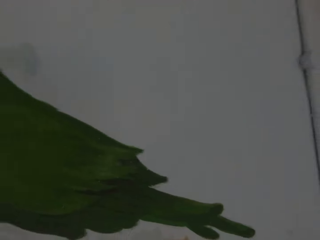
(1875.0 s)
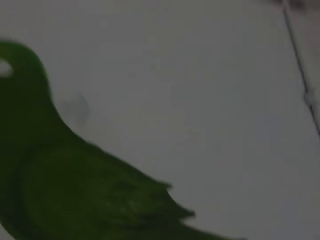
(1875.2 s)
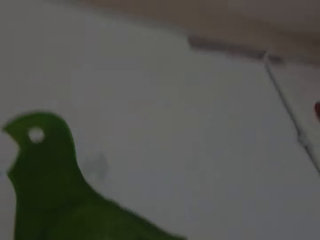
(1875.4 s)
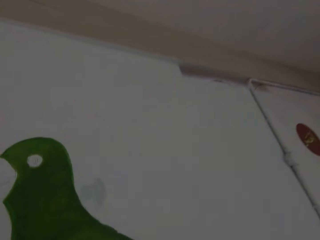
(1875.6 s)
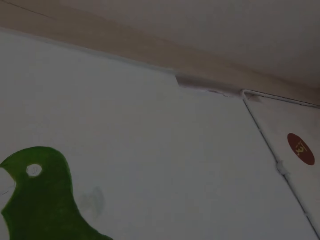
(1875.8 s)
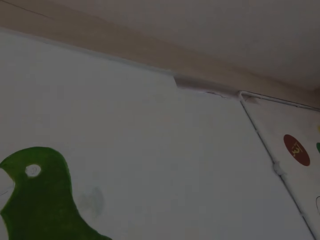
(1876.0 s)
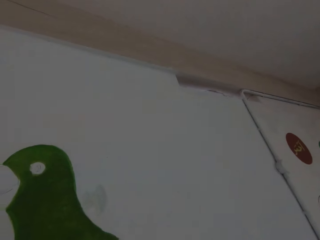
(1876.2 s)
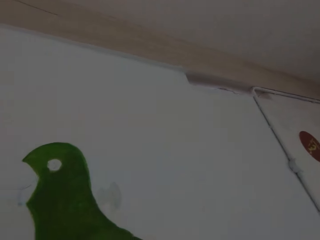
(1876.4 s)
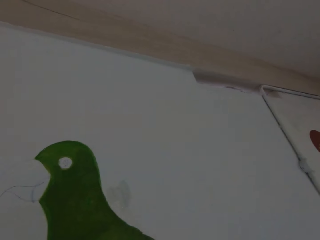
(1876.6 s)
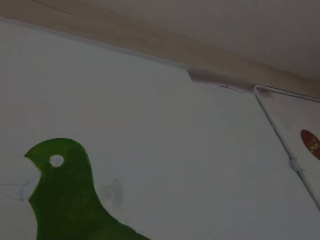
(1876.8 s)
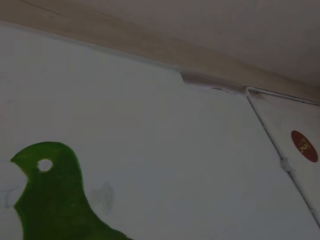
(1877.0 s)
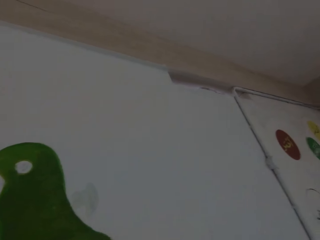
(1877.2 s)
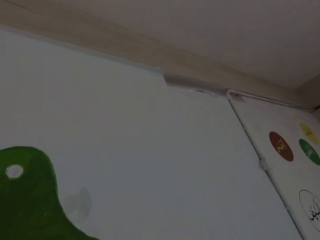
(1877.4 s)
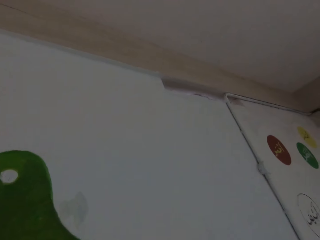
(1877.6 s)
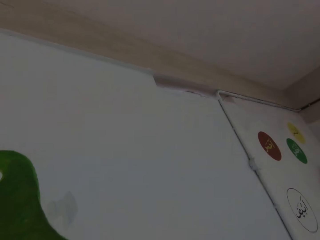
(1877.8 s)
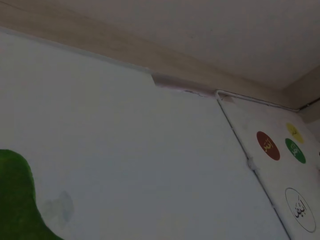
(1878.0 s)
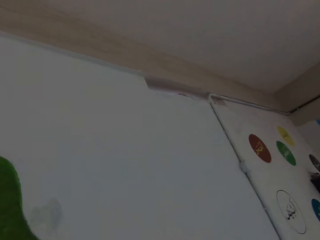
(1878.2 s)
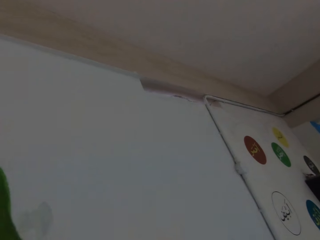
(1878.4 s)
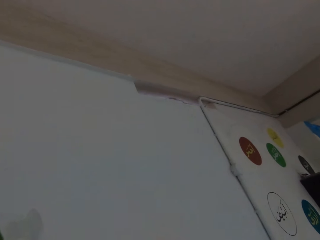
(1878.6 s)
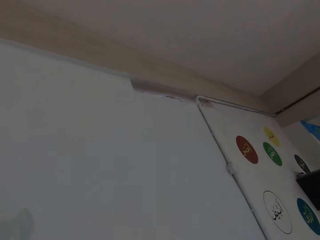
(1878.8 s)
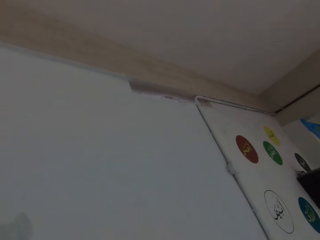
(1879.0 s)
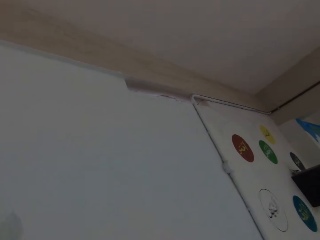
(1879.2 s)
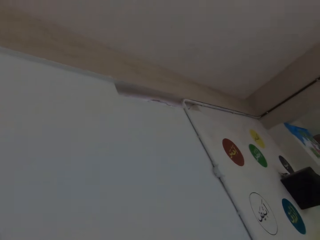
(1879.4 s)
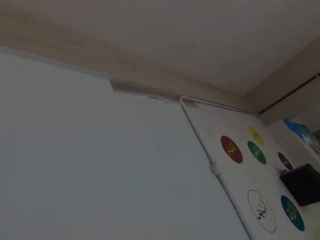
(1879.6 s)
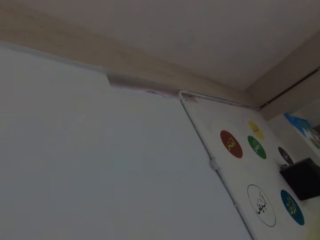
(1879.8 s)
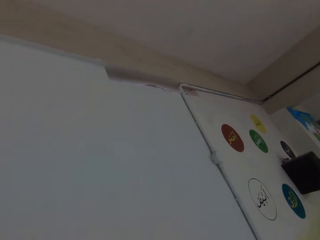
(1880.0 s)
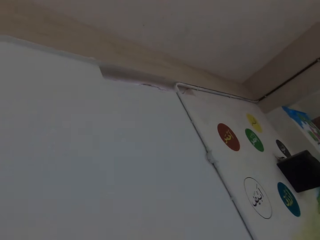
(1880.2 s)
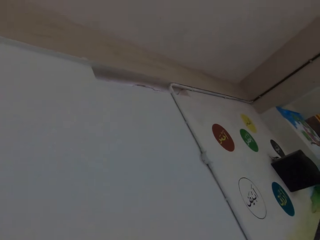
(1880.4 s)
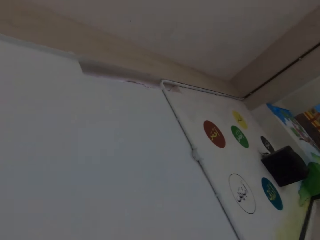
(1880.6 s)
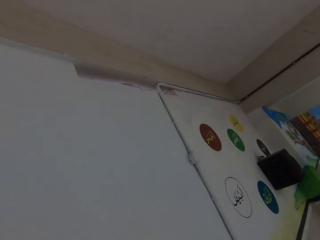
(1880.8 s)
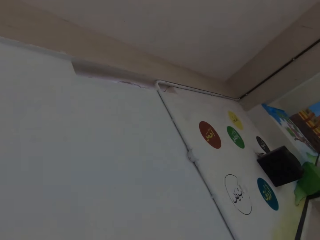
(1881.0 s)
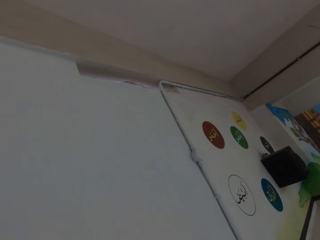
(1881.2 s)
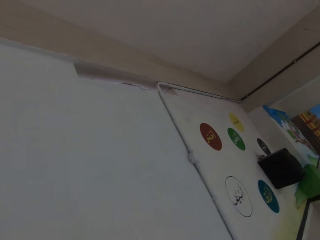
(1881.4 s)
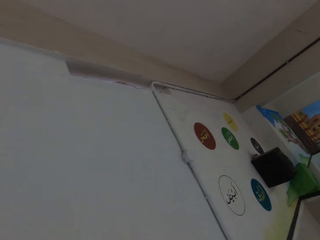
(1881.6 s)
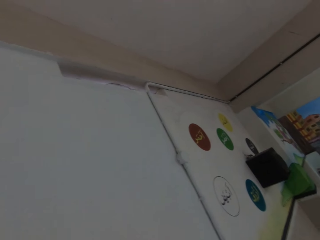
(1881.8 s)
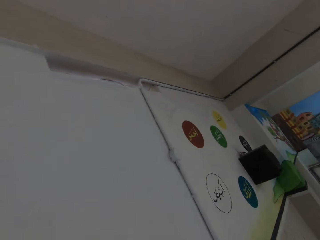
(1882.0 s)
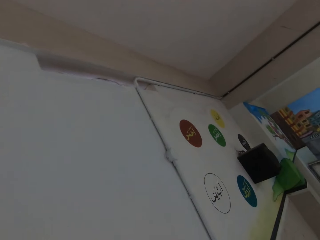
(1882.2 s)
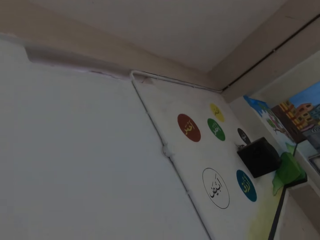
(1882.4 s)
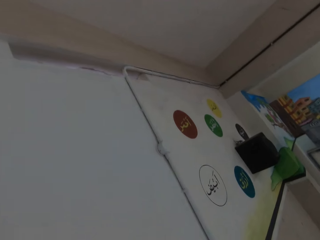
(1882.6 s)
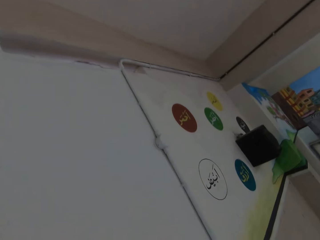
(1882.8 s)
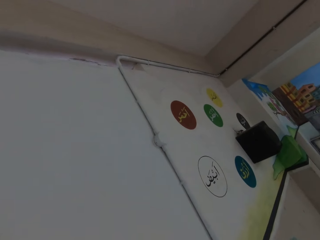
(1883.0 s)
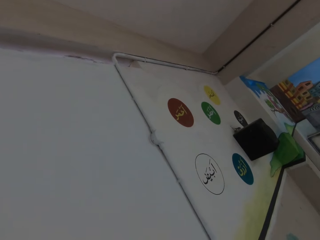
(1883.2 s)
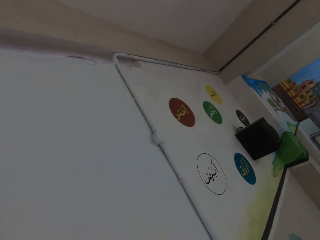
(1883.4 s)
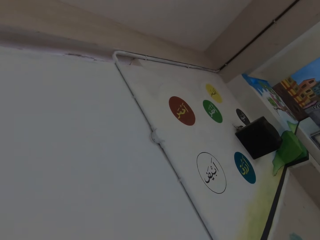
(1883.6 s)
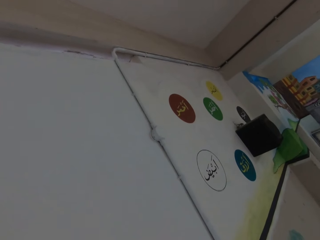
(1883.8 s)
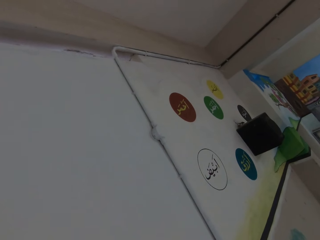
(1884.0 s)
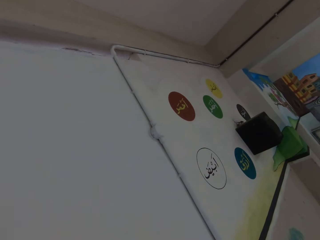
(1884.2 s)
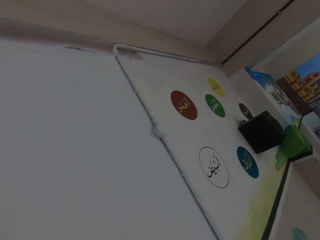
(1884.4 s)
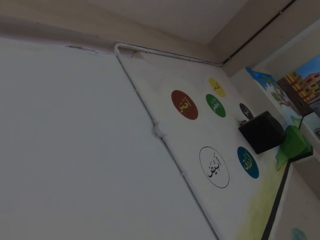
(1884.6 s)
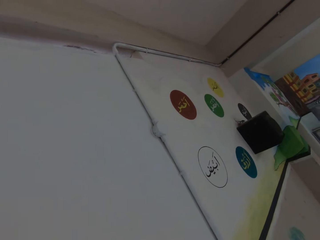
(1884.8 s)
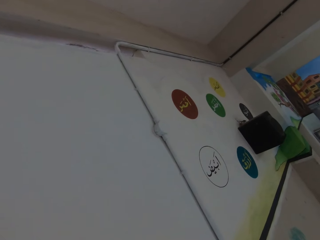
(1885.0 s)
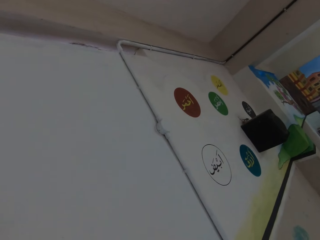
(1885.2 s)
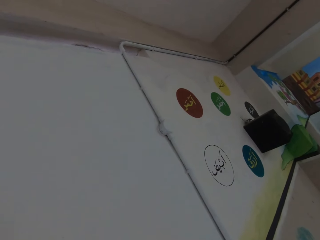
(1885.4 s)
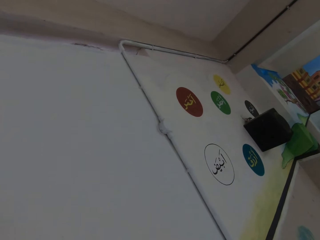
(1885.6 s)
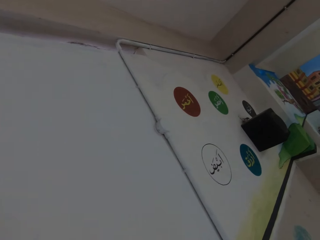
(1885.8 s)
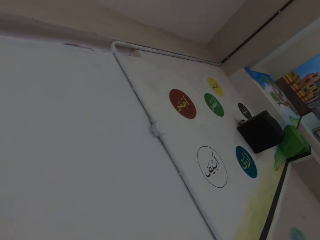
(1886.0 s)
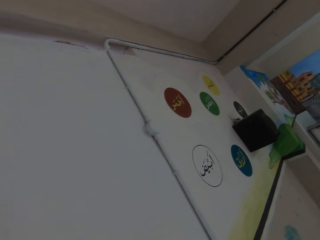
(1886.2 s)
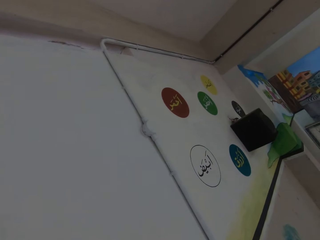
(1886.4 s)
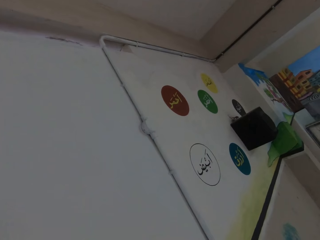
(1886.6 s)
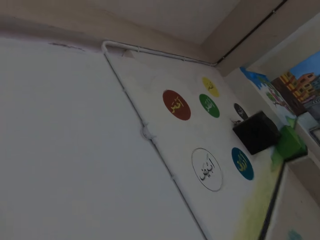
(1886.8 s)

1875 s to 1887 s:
The camera wearer paints the wall with the paintbrush in his right hand.

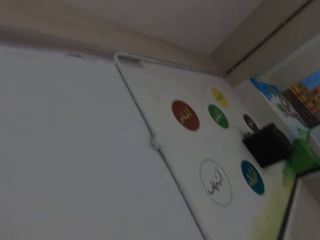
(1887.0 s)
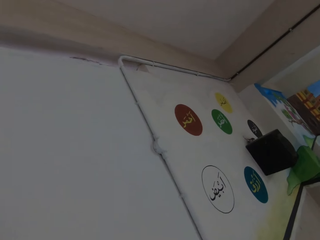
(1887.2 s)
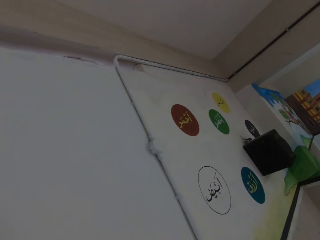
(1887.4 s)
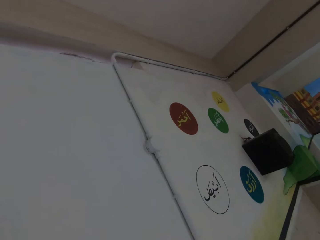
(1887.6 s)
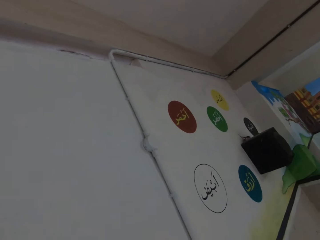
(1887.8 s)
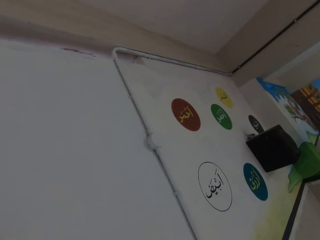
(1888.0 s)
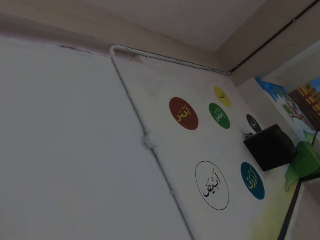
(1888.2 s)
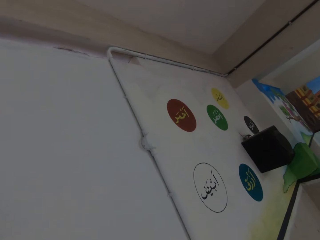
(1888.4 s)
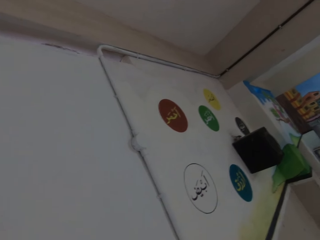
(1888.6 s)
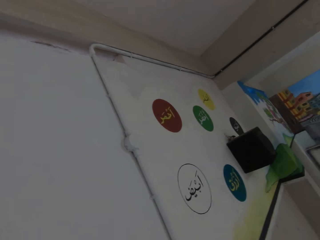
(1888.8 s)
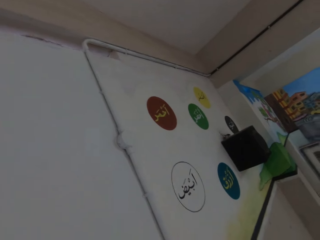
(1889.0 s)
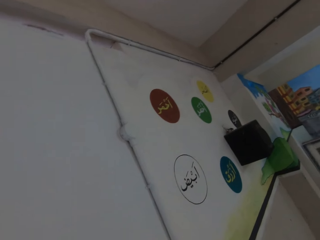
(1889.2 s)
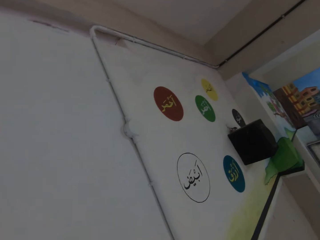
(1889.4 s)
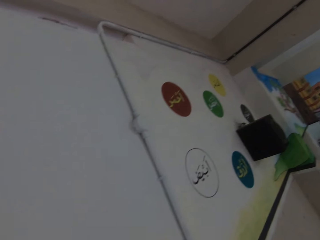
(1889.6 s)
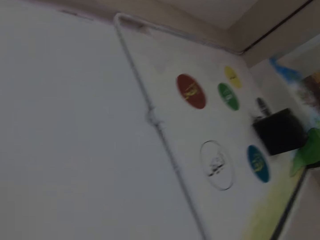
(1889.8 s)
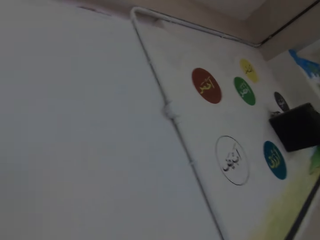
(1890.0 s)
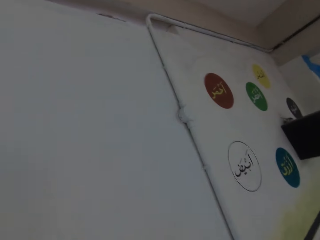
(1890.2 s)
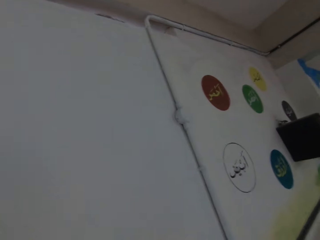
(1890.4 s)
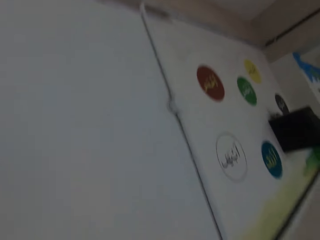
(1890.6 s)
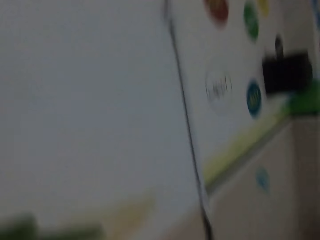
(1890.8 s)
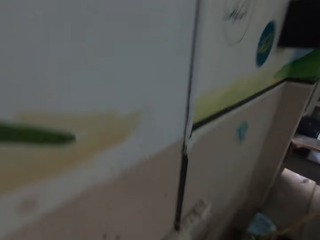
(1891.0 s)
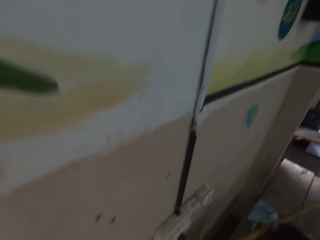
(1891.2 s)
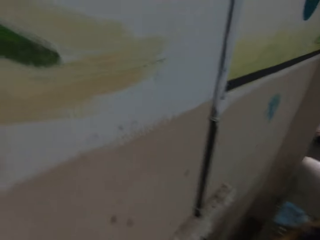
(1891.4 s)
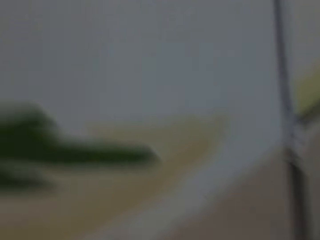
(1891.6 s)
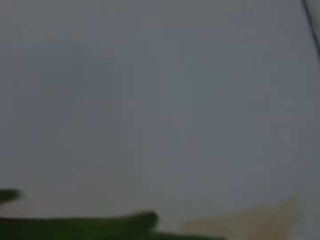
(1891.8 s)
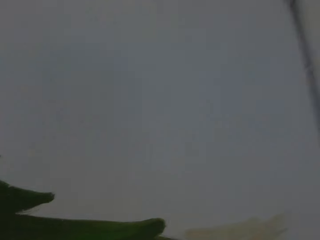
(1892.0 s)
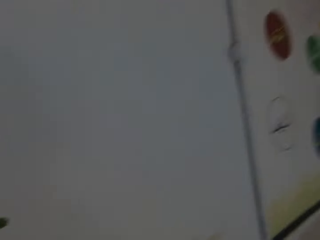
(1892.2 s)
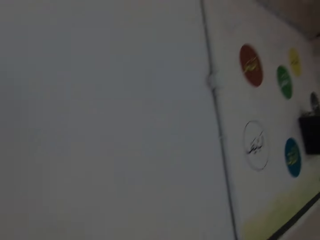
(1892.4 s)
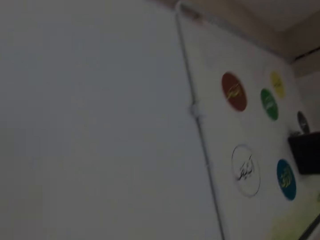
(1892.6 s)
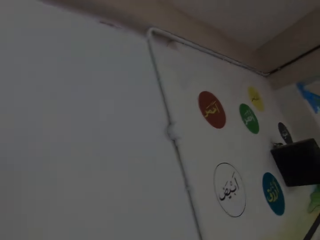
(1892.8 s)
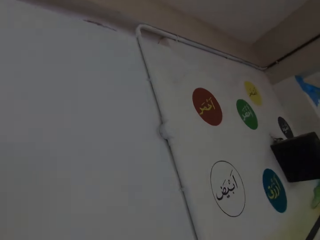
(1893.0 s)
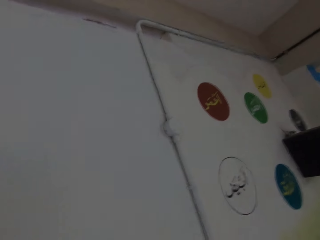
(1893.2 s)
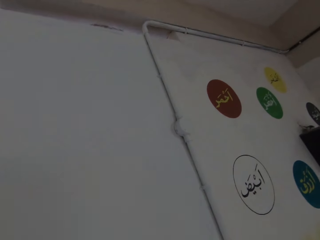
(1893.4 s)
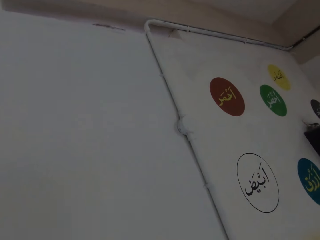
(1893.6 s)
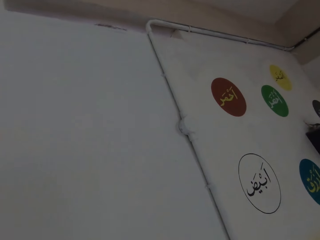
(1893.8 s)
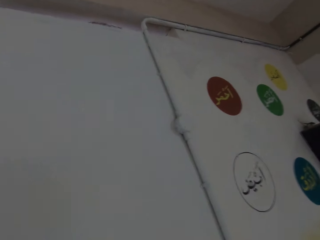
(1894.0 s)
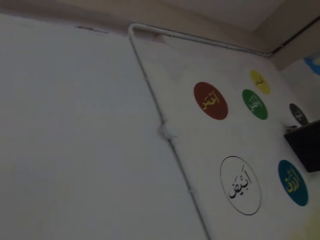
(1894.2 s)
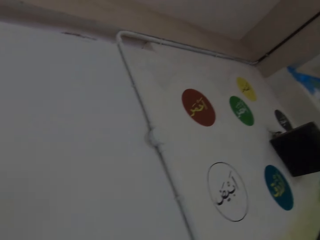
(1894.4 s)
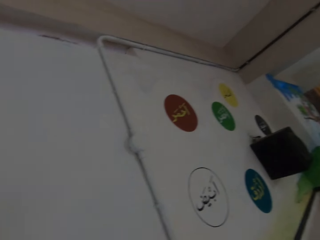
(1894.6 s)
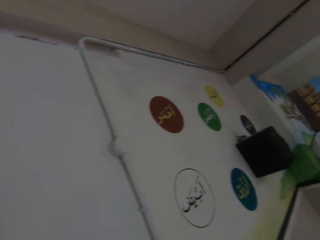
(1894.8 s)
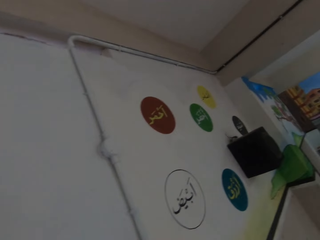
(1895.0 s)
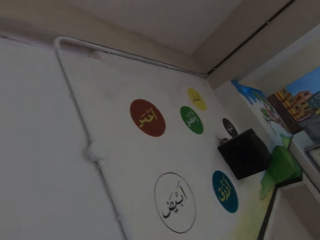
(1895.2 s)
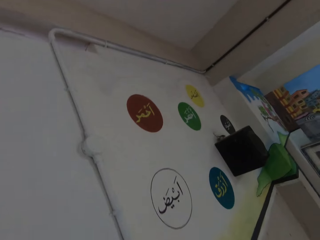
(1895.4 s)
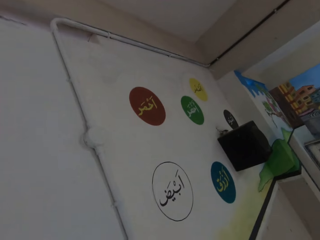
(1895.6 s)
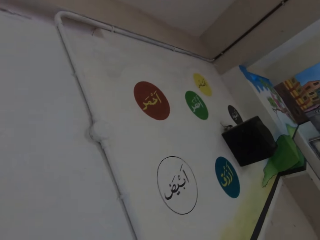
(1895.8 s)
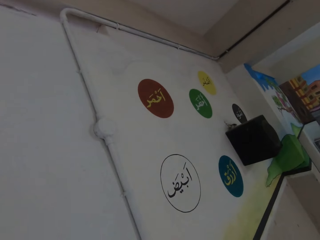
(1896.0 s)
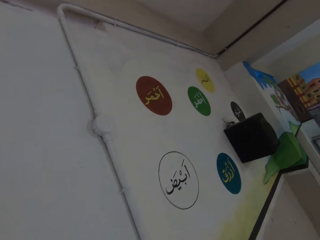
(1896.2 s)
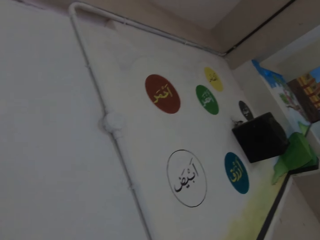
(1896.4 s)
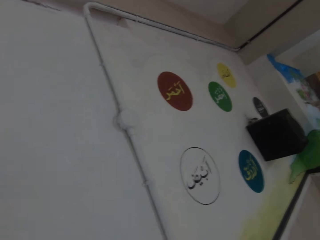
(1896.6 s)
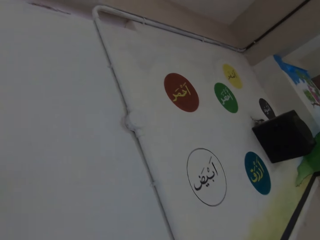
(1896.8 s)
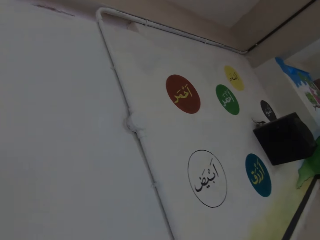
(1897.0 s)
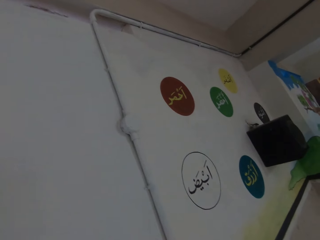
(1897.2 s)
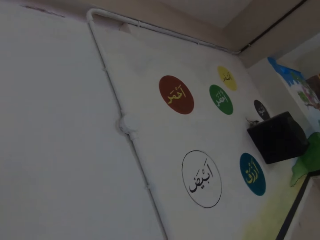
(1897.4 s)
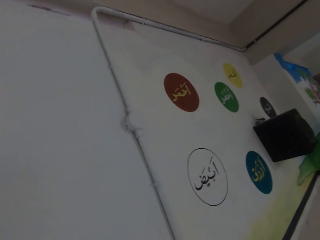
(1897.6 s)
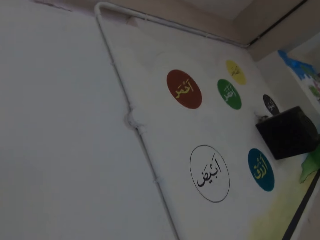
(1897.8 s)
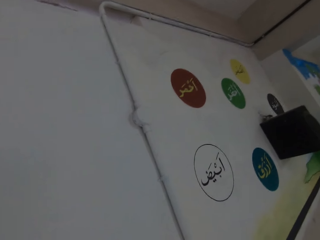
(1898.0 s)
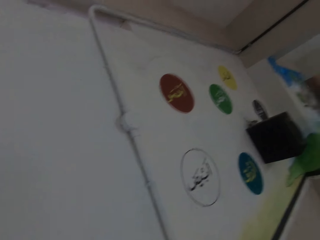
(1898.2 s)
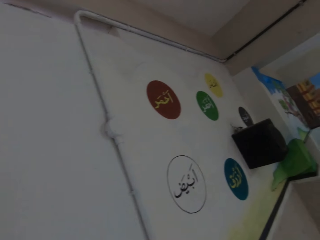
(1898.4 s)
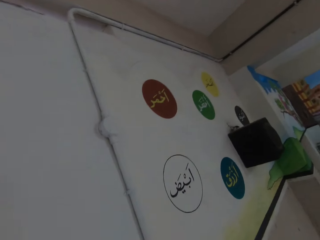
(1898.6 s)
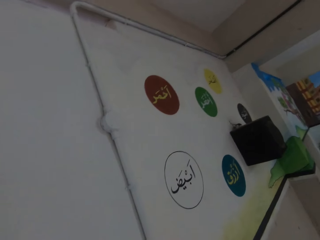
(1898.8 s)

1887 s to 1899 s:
The camera wearer loads paint on the paintbrush in his right hand from the paint bucket. He paints the wall with the paintbrush in his right hand.
